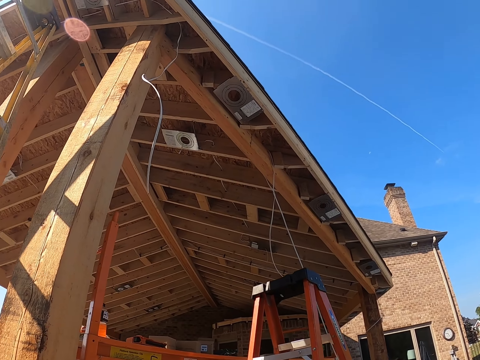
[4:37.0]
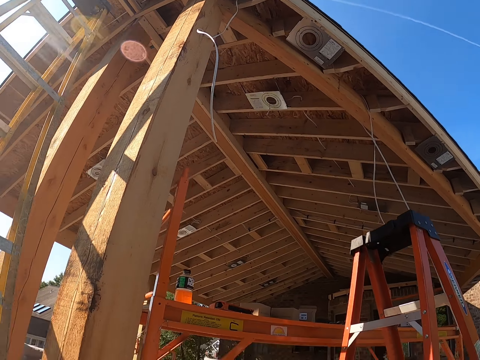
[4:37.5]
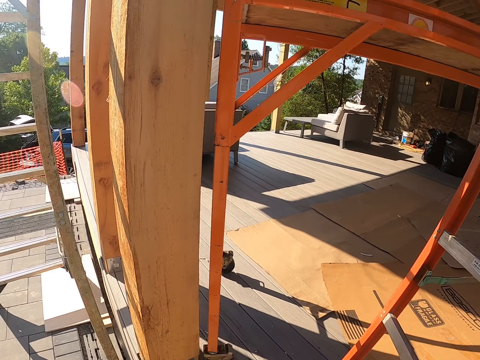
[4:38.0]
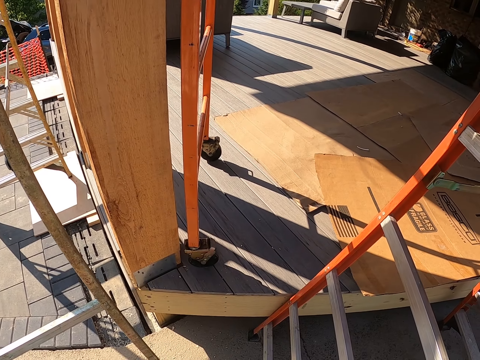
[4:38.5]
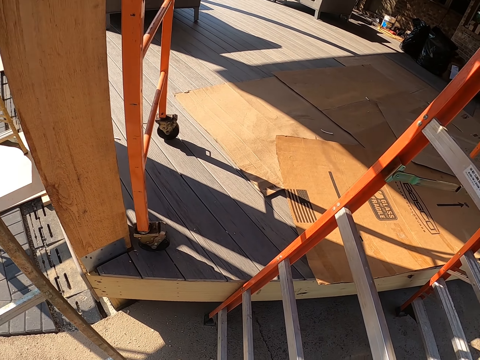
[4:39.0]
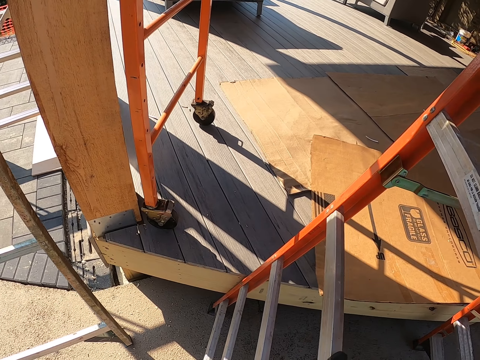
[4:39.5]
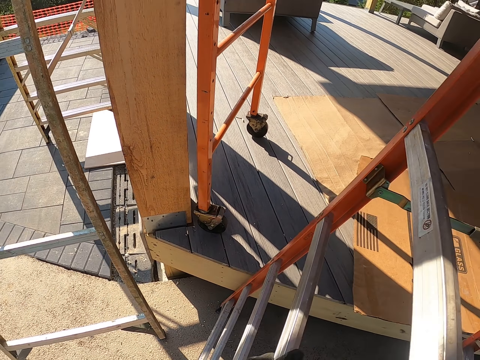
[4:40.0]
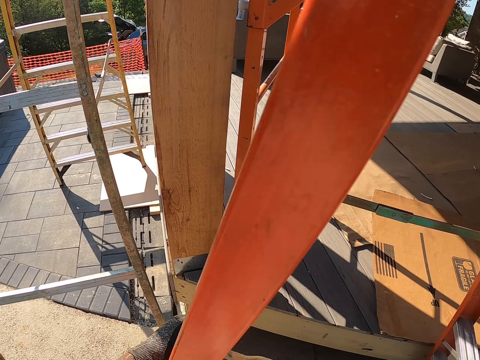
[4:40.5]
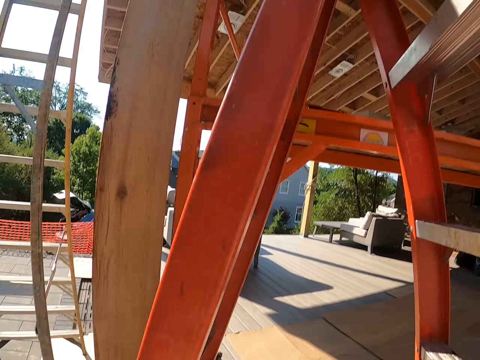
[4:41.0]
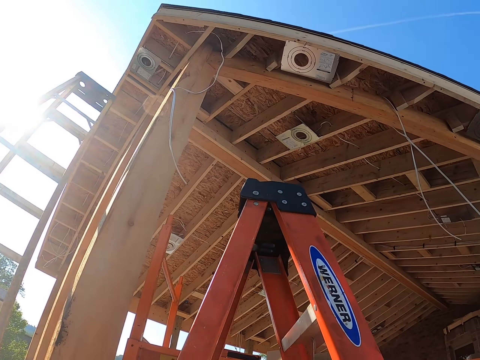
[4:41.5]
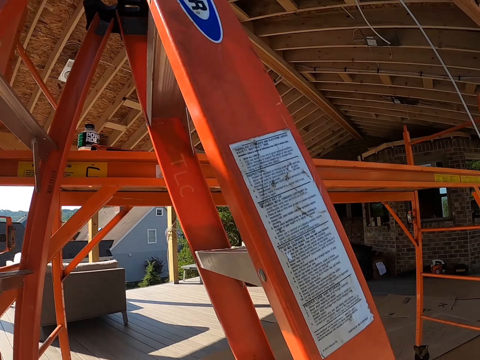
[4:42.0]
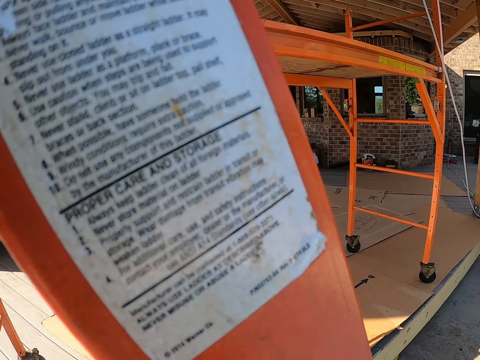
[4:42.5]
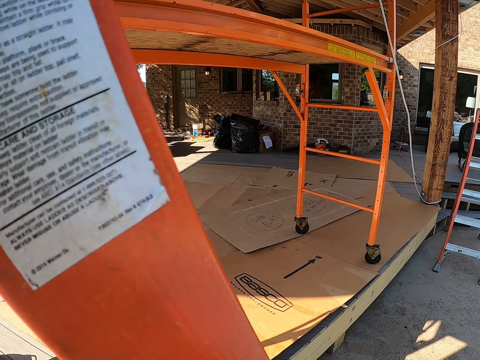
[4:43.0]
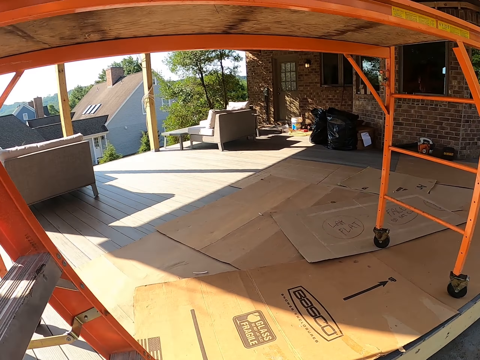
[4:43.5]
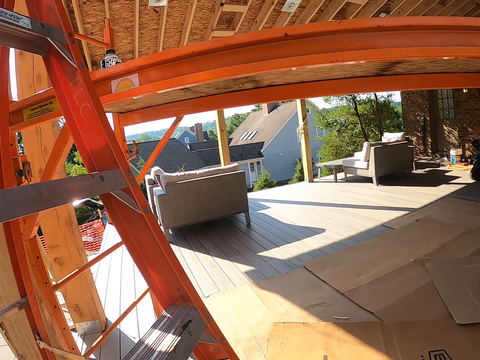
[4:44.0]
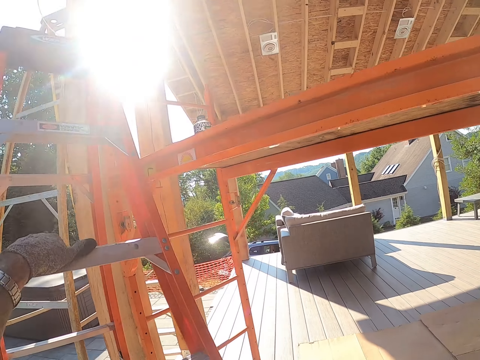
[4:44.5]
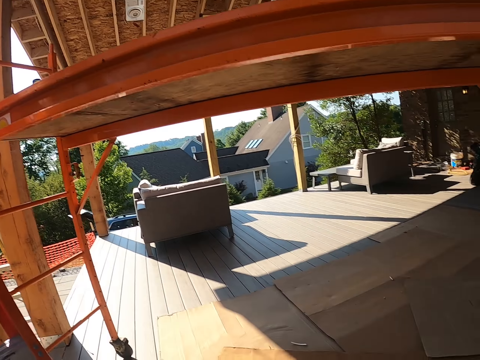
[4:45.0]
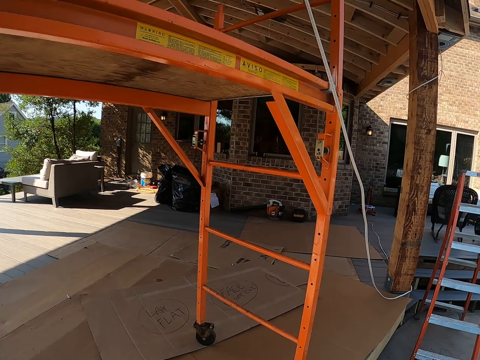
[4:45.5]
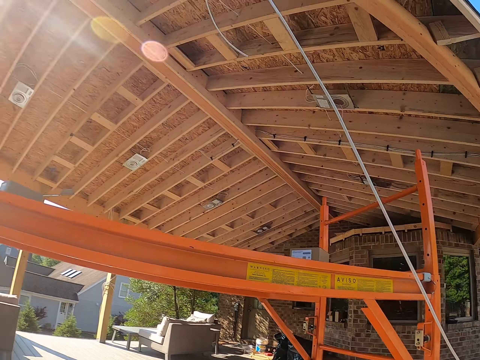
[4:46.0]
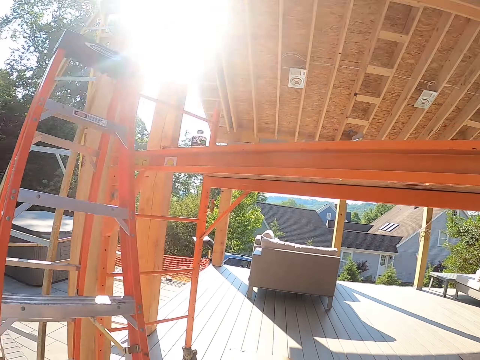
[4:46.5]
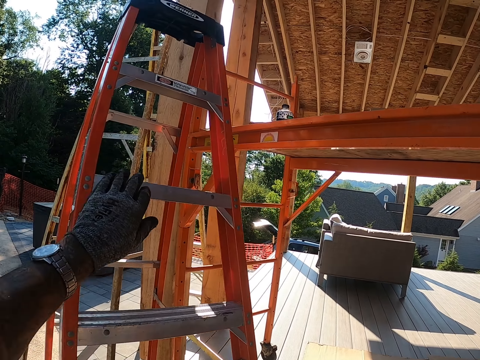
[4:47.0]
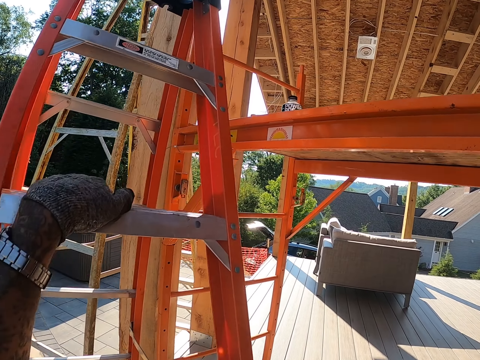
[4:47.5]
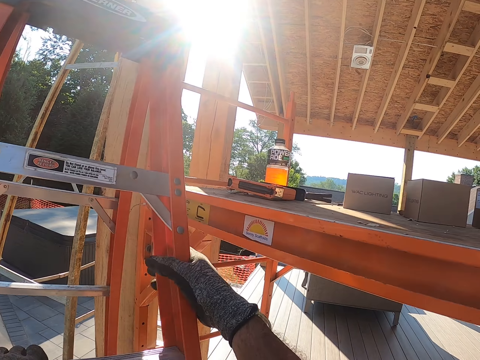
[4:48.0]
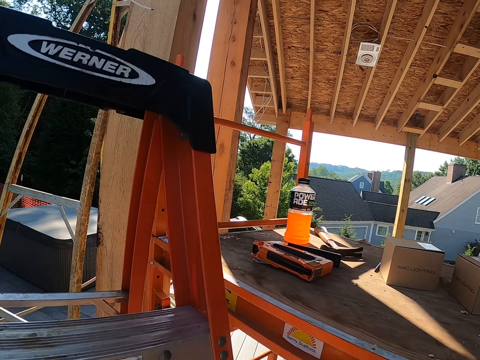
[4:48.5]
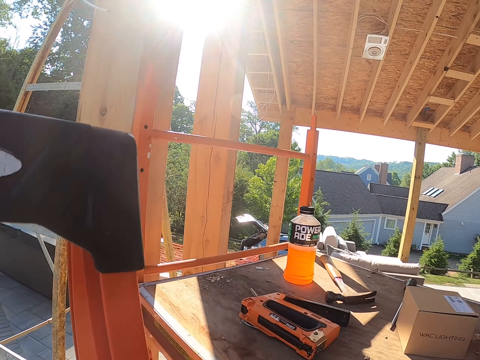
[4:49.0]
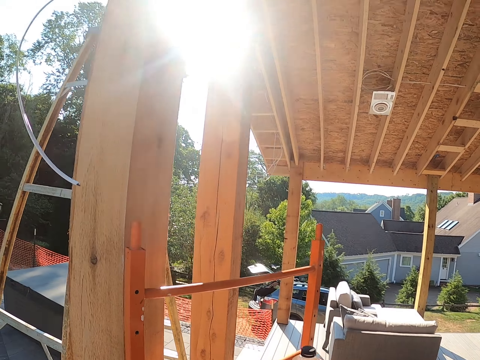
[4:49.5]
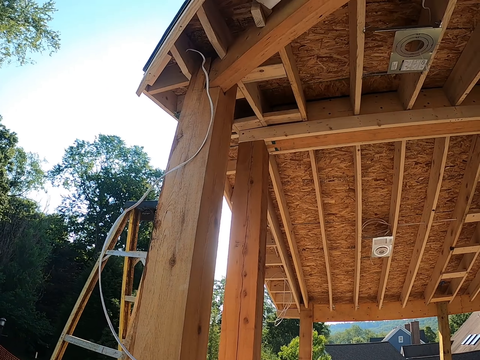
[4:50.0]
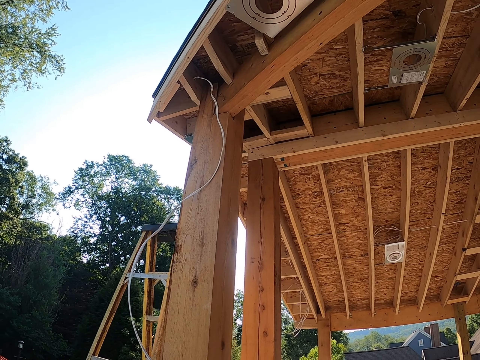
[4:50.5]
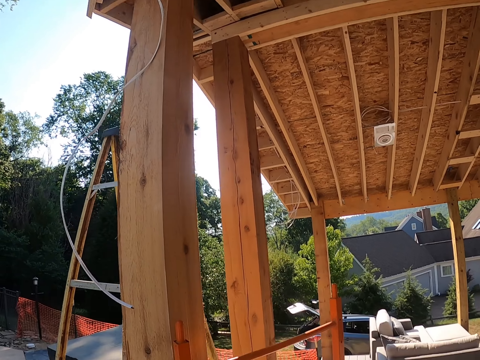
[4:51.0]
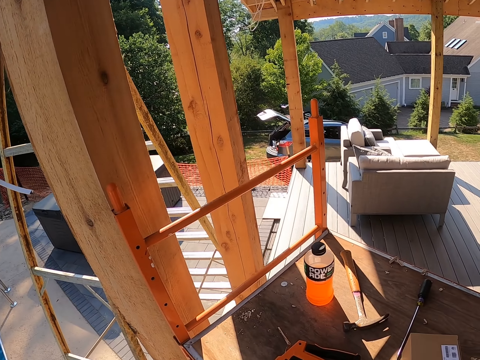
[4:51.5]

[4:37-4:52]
The camera wearer carries the ladder. They hold the ladder, move around, and hold the ladder. They climb up the ladder.

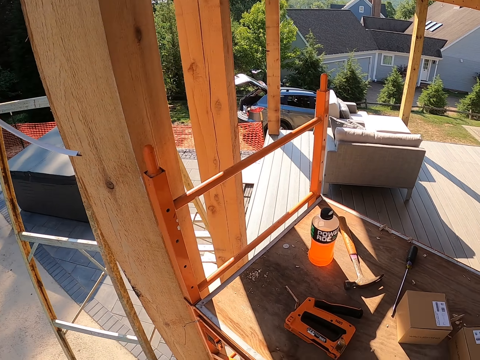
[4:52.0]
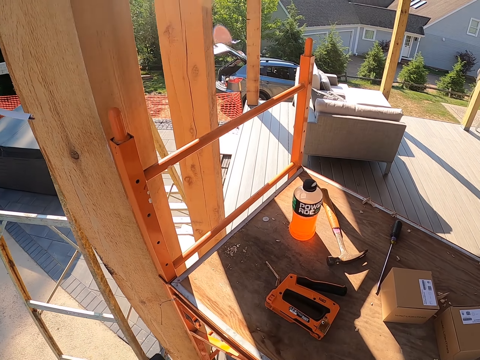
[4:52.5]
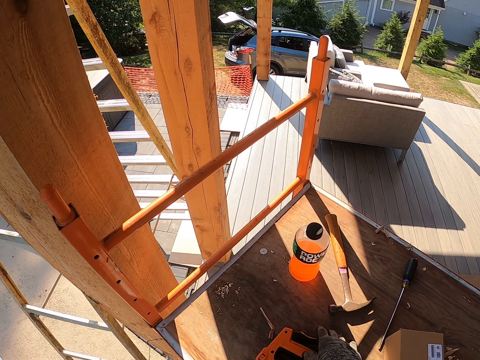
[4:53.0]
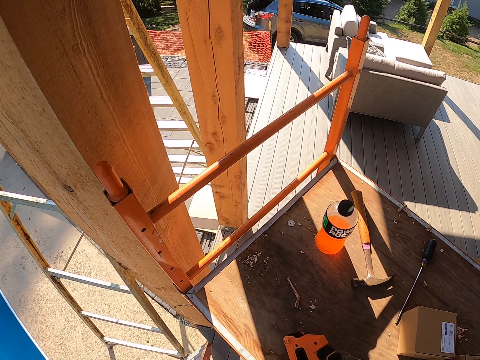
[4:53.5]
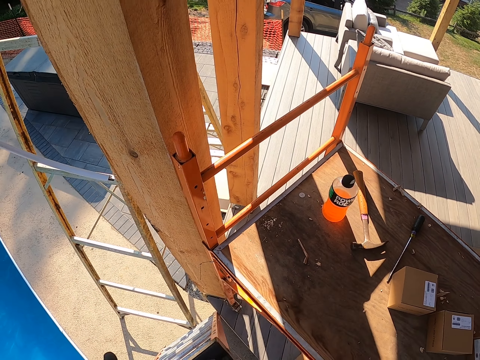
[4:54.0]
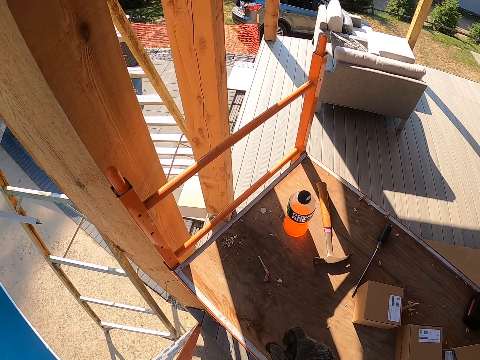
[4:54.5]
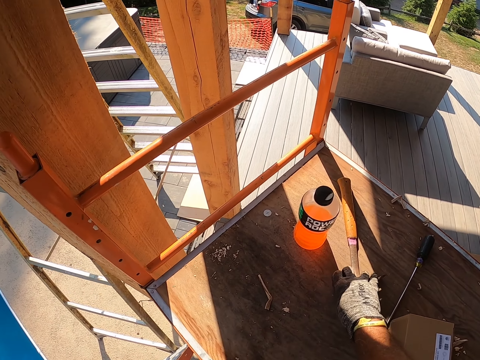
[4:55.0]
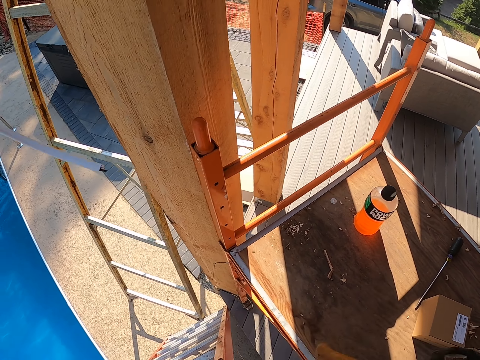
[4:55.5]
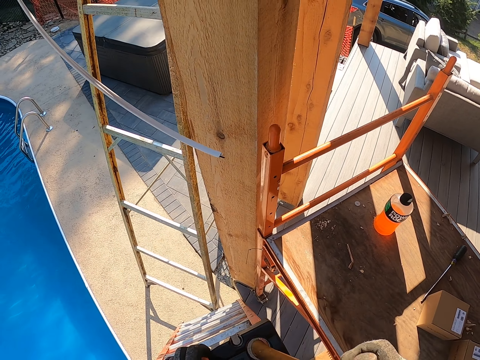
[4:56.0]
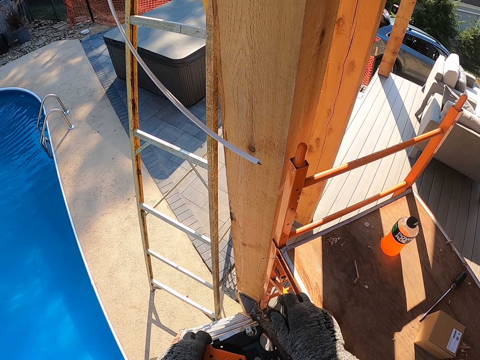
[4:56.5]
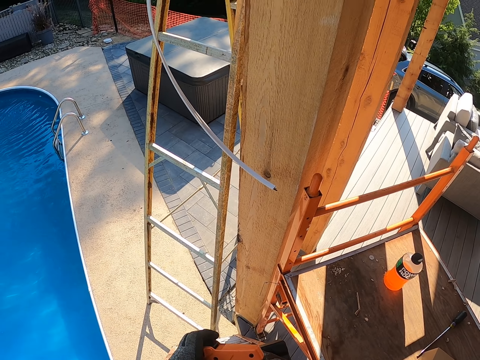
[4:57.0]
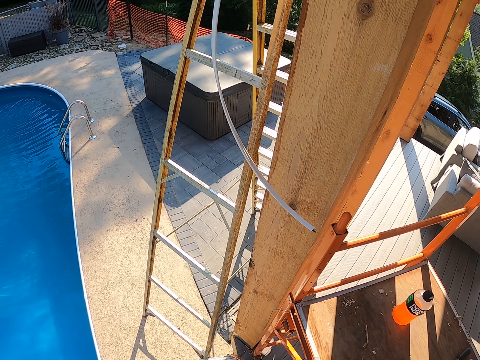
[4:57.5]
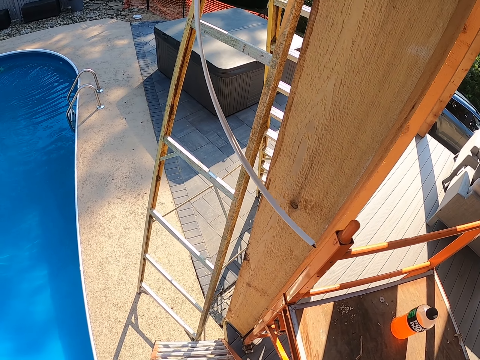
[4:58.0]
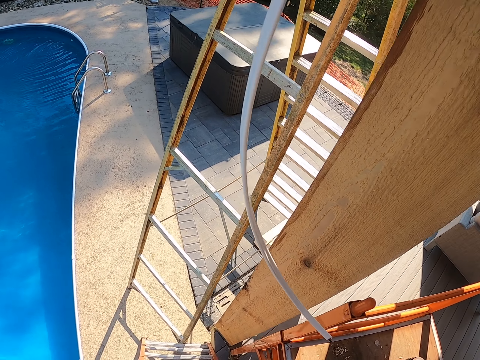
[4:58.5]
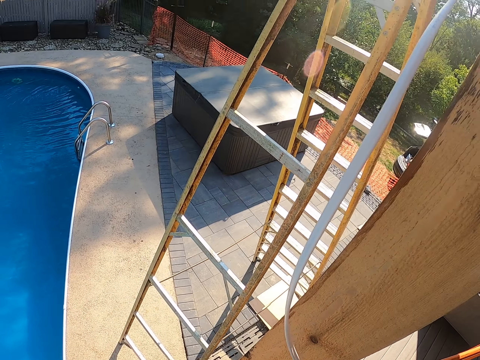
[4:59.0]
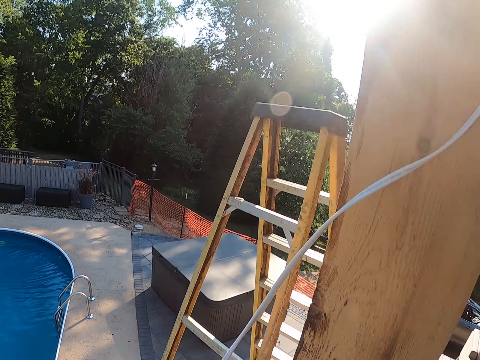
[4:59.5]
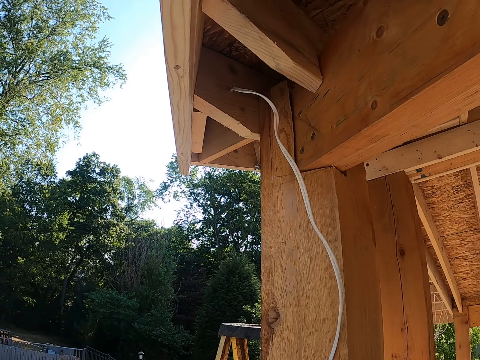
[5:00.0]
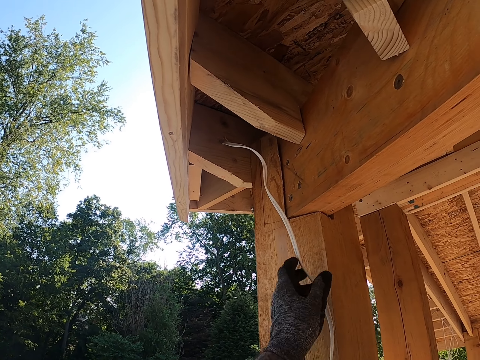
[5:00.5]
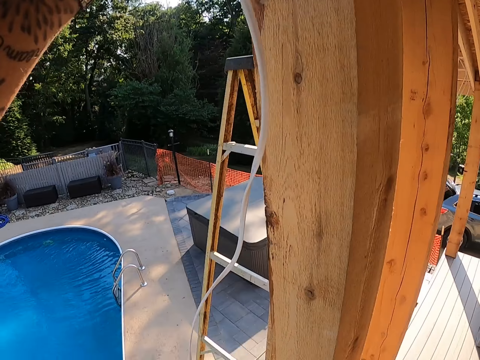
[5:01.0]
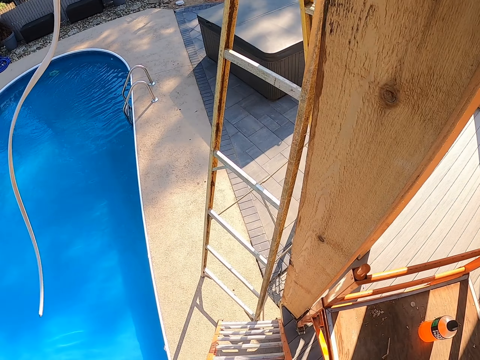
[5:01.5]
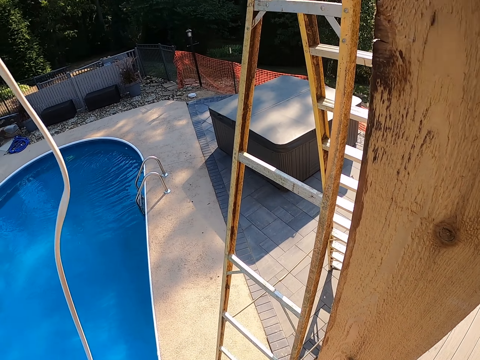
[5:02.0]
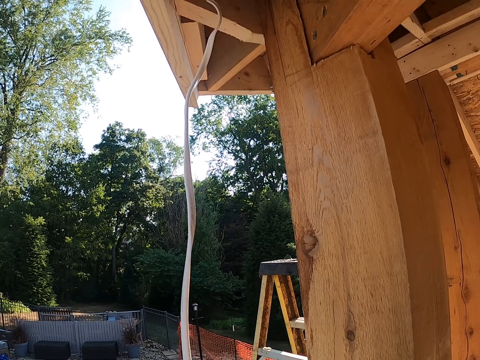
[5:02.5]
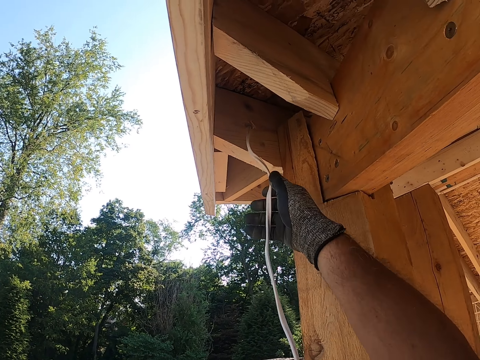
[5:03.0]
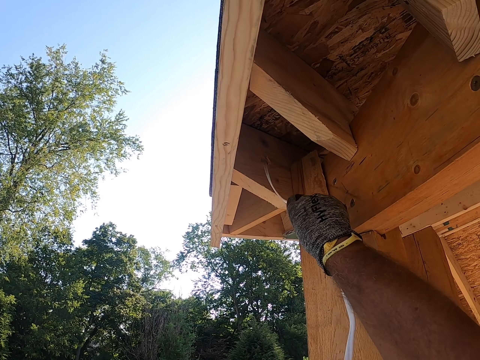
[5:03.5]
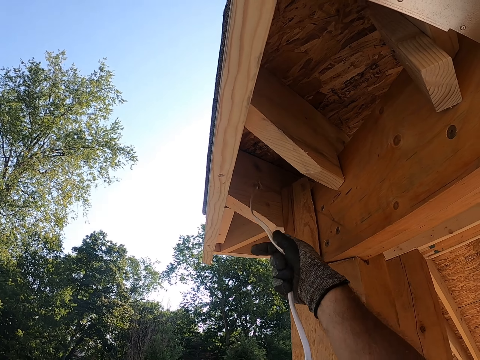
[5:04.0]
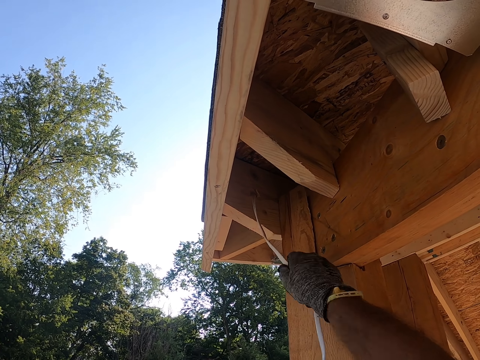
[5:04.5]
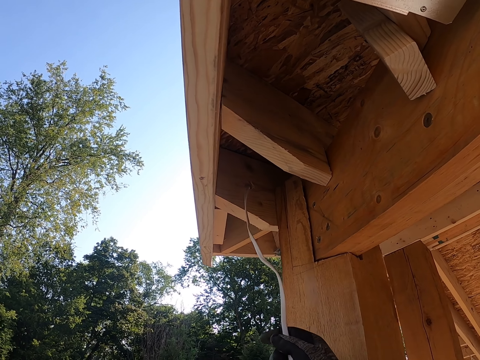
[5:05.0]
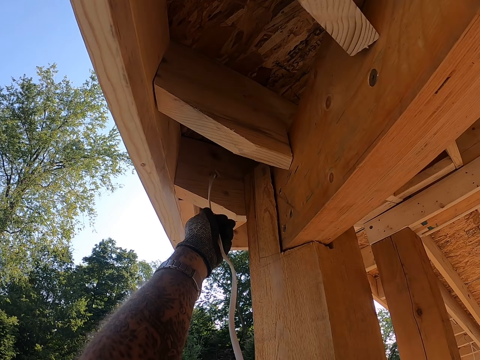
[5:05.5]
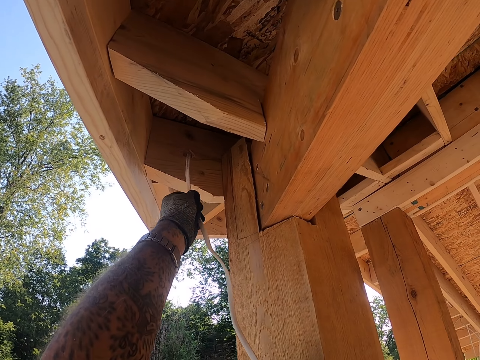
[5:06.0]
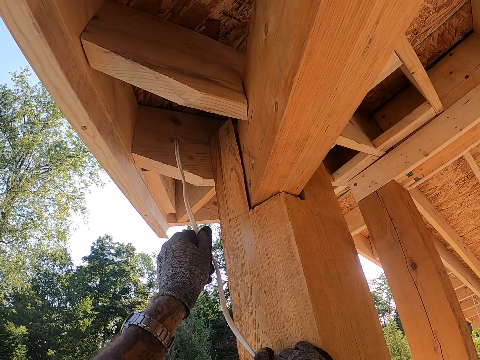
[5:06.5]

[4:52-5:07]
The camera wearer takes something. They take a hammer. They hold the cable. They pull the cable. They adjust the cable. They straighten the cable.
